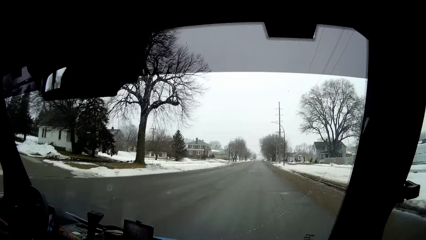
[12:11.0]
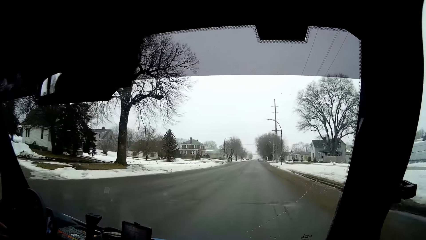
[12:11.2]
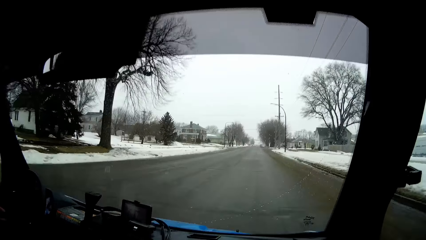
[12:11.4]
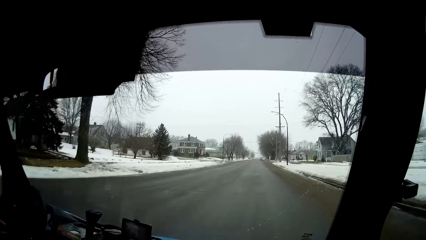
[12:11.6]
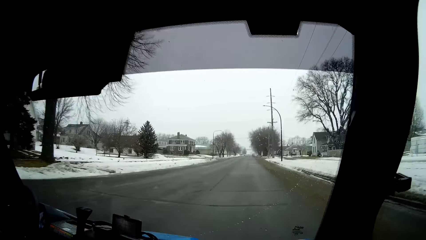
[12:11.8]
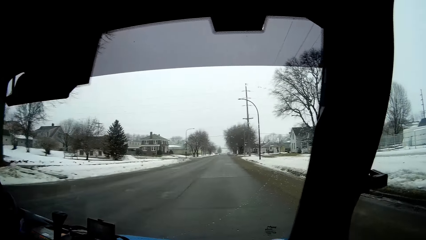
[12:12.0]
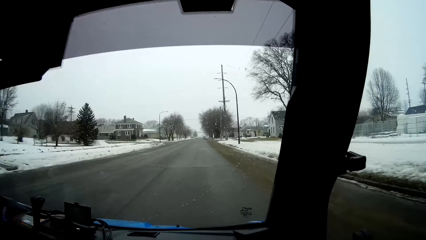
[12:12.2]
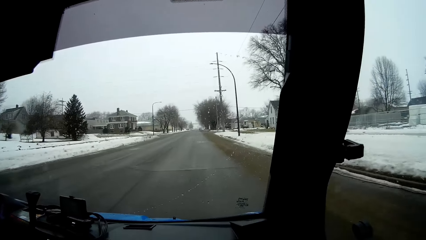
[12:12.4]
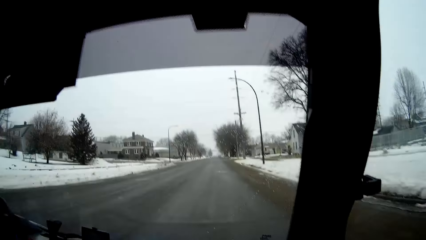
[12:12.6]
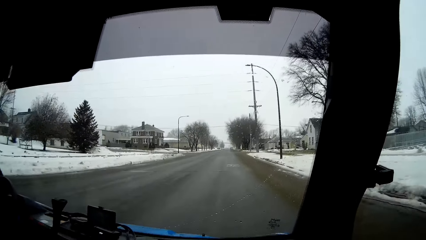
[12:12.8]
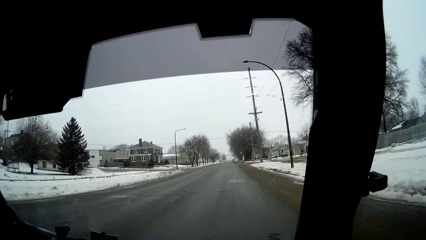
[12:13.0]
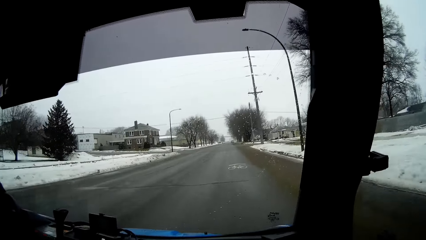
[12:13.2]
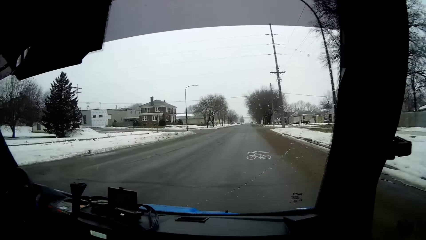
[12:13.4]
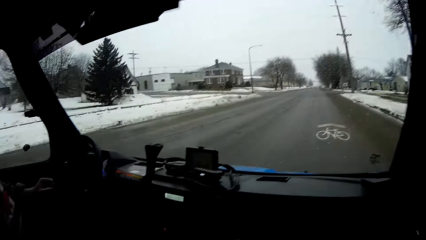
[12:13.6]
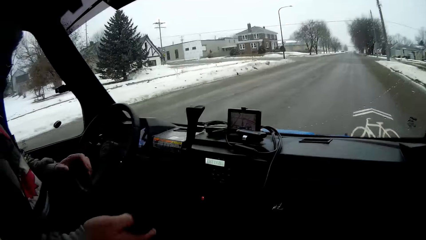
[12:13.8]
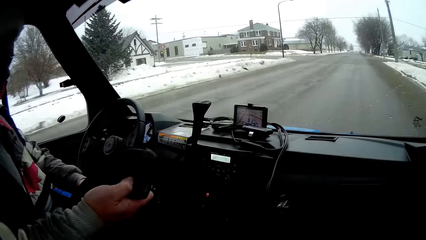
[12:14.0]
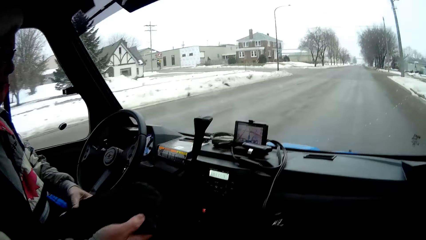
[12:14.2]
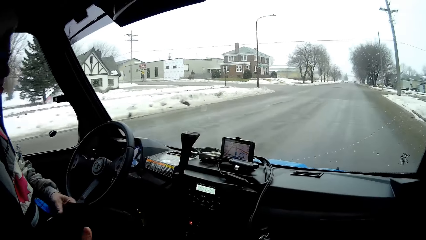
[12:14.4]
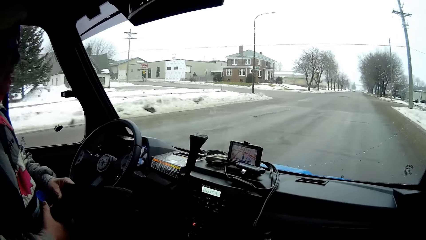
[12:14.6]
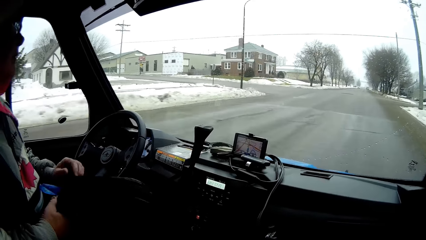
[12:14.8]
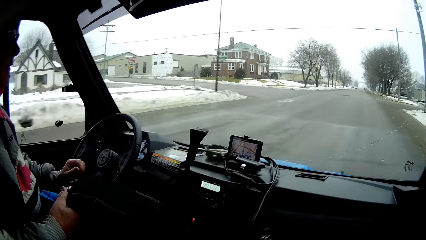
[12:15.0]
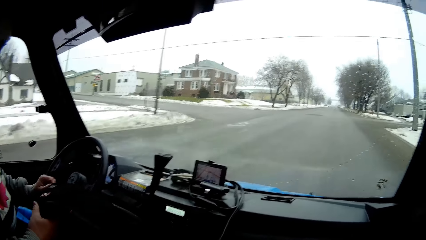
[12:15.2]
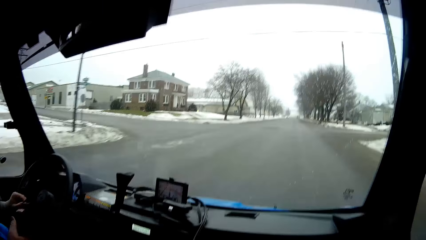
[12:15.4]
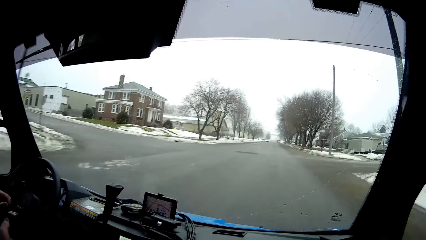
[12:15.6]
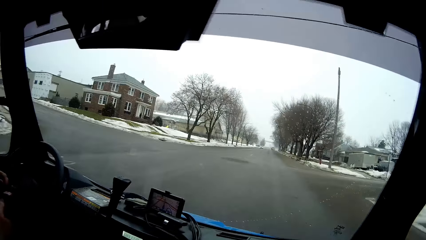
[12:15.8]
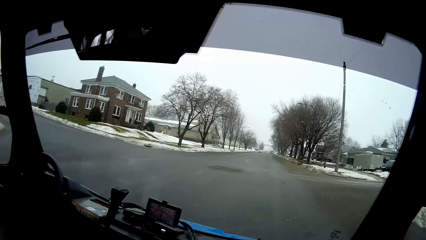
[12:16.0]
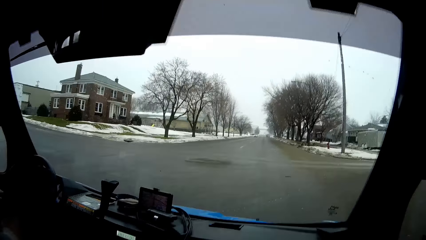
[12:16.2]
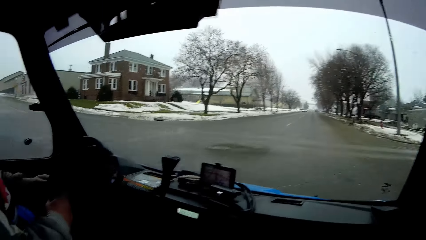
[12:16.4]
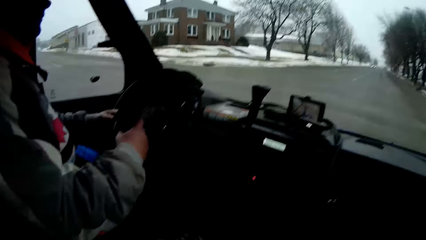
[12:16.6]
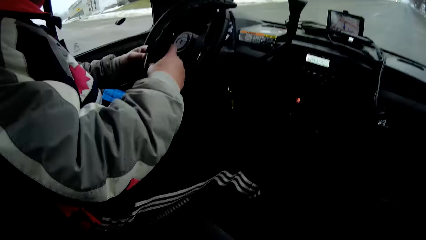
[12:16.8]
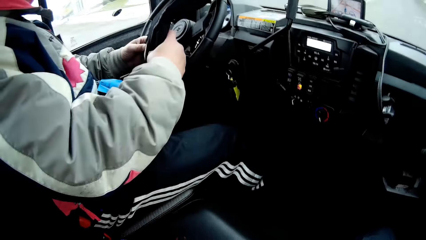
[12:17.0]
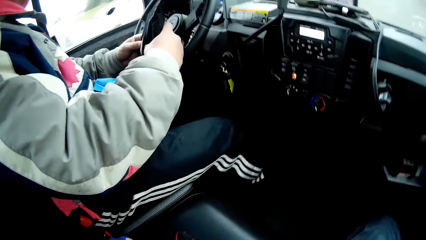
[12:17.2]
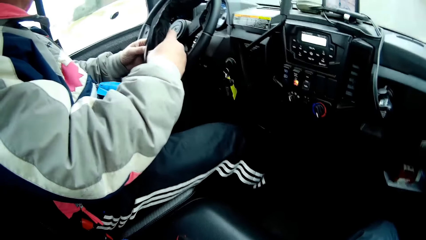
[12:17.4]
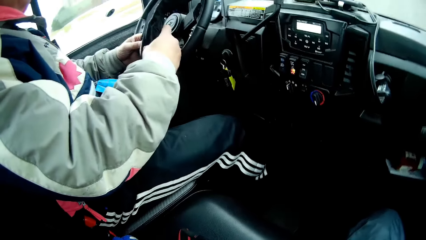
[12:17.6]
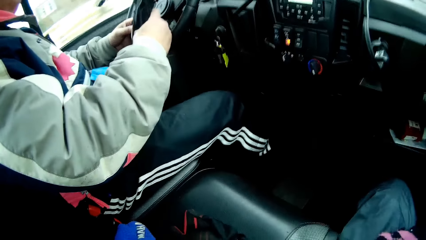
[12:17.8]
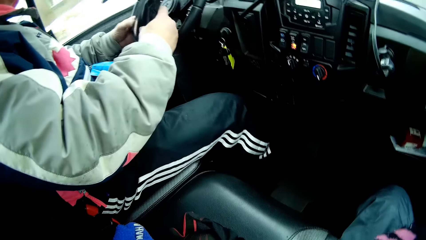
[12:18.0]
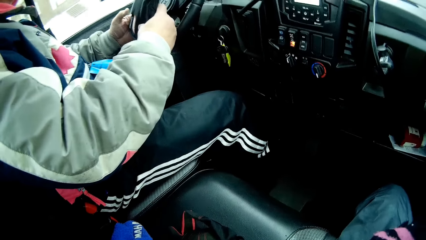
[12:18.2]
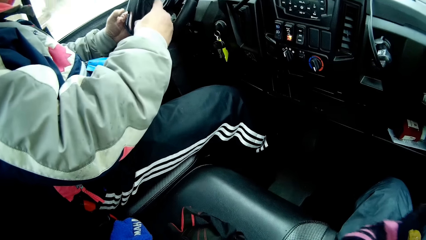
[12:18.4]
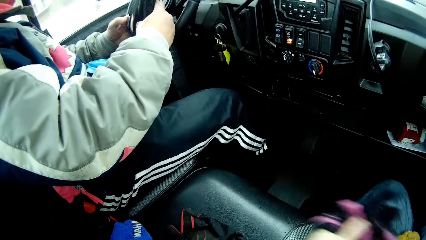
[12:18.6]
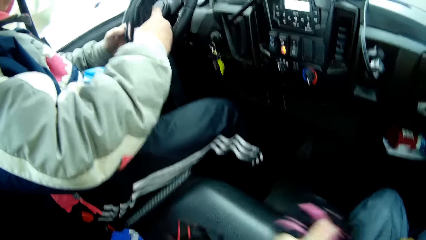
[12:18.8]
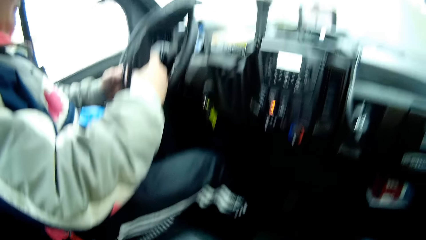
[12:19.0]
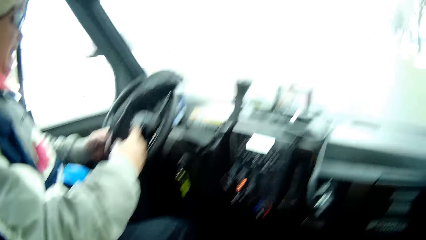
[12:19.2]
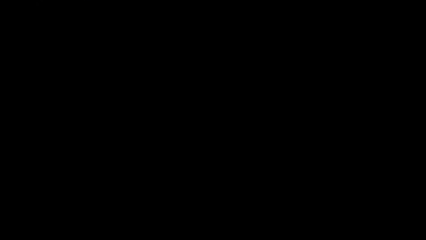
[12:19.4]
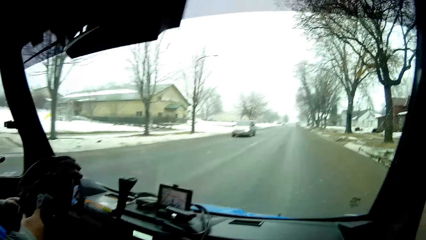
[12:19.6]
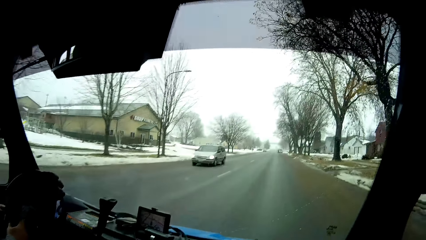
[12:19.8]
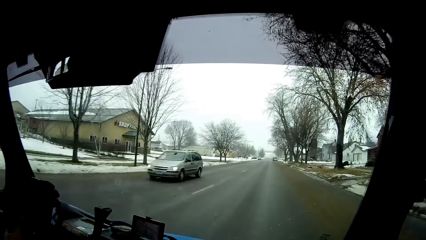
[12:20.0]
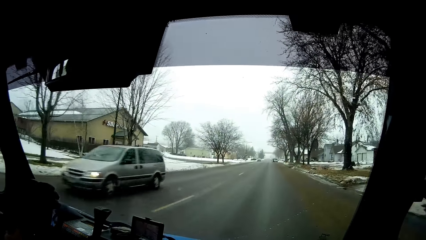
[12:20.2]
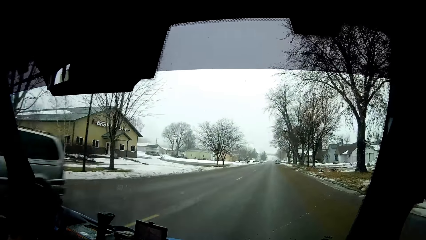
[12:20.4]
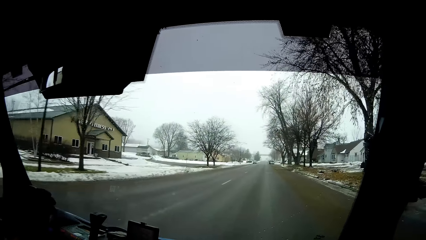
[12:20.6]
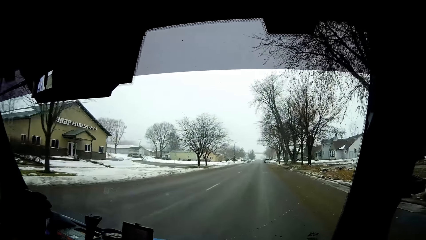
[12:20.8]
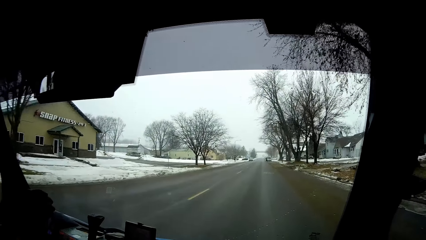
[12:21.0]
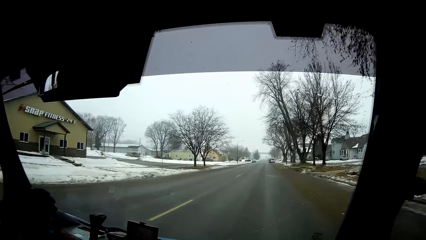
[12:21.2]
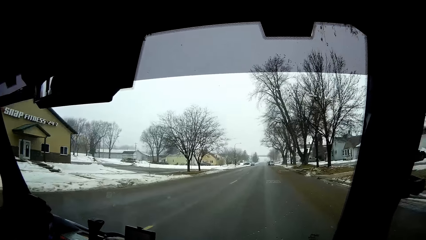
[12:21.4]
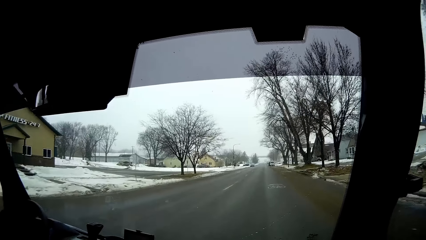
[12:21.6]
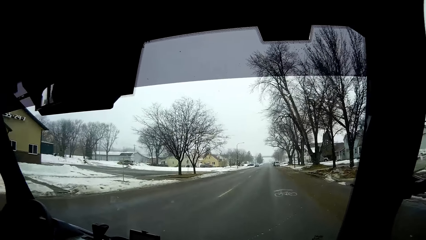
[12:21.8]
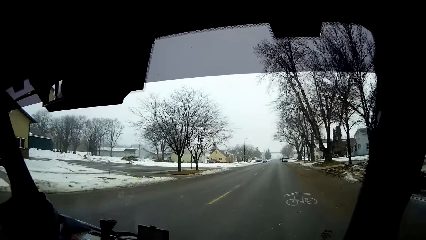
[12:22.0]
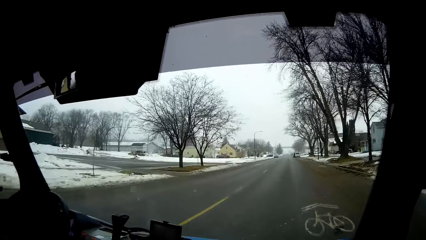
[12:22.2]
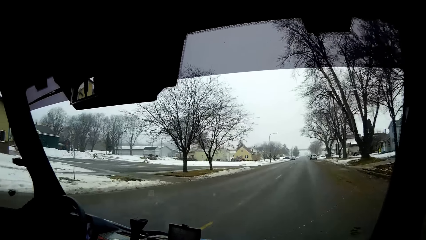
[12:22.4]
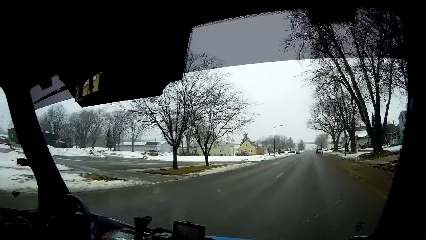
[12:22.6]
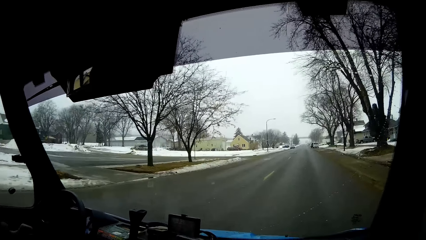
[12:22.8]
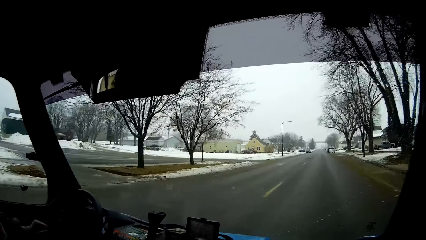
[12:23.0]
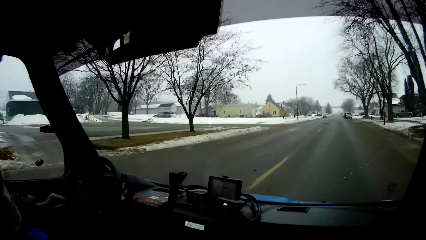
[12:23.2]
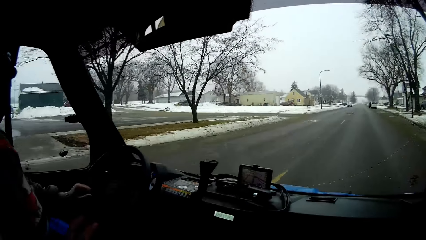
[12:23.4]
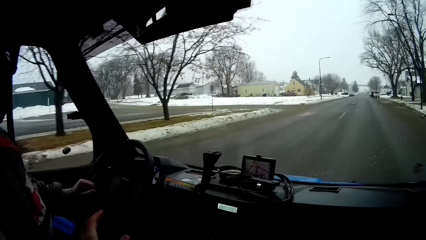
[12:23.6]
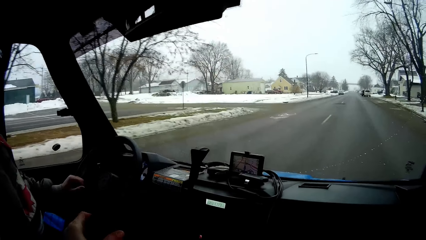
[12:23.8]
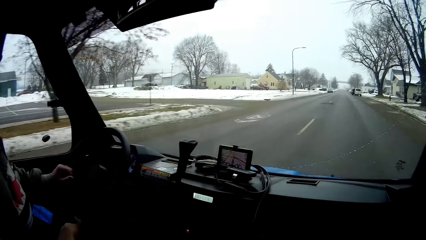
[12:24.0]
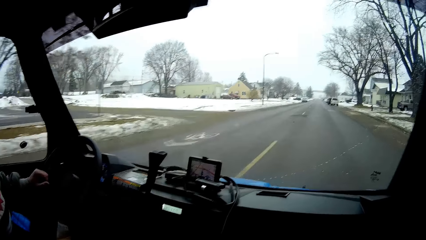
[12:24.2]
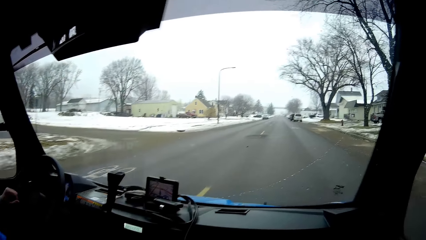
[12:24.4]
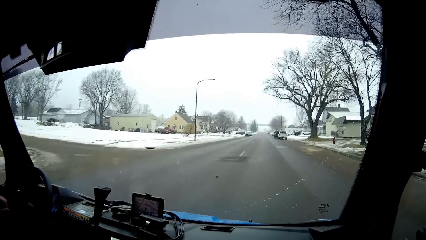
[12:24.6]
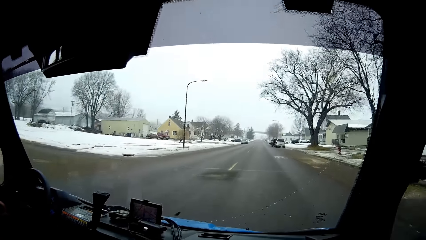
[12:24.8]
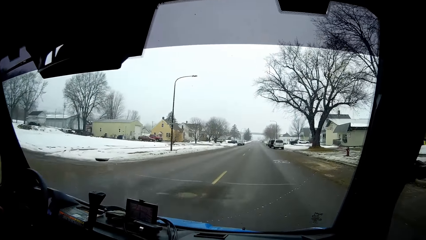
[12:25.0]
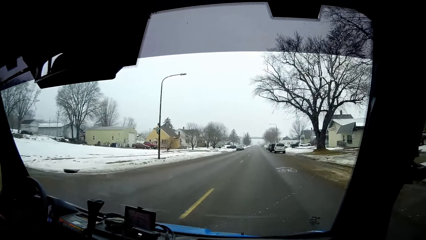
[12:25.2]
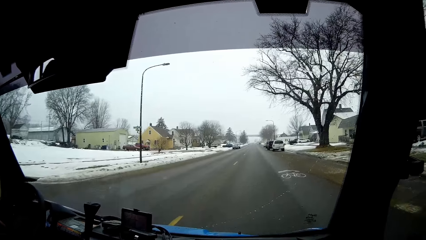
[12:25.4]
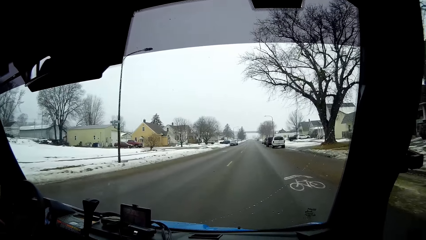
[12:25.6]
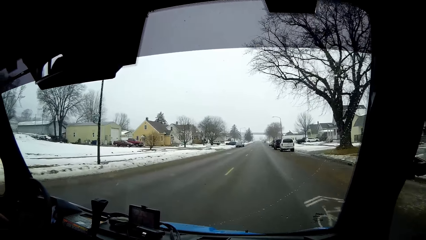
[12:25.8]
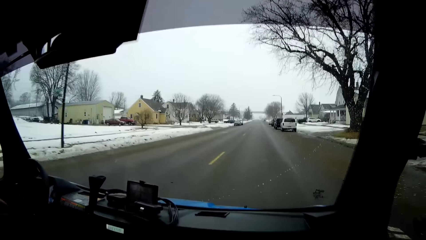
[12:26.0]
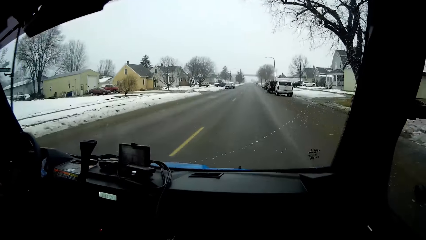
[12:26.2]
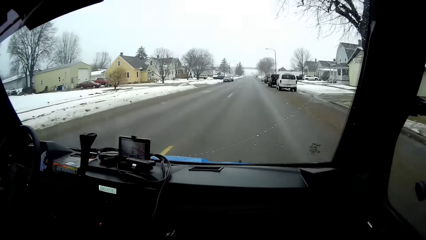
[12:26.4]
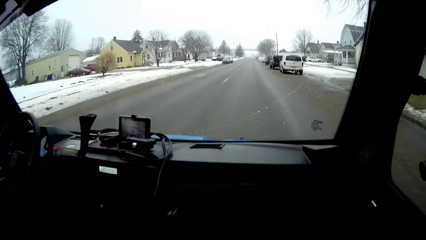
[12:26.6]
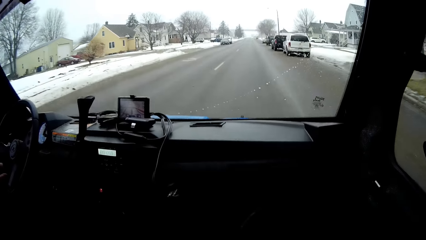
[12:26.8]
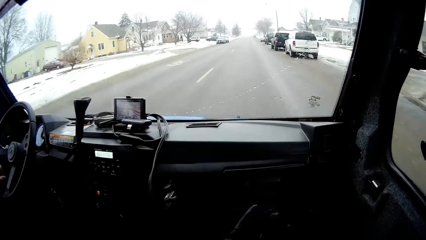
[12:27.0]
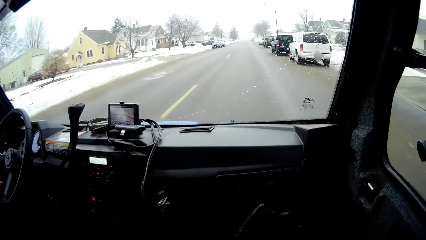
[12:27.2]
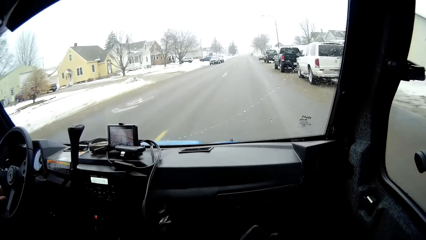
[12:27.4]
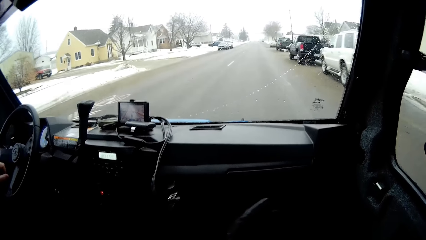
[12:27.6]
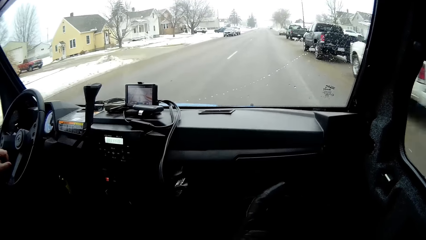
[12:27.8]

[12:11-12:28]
The man picks up a waist pouch with his right hand. The man drives the truck, holds the steering wheel of the snow pickup truck with his left hand, and holds the steering wheel of the snow pickup truck with both hands. The camera wearer moves his hand. A van drove past him.
